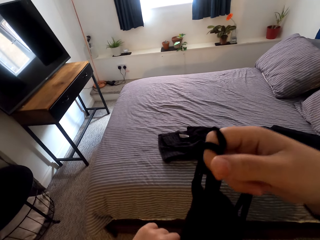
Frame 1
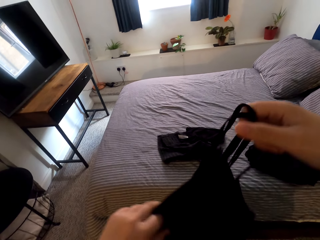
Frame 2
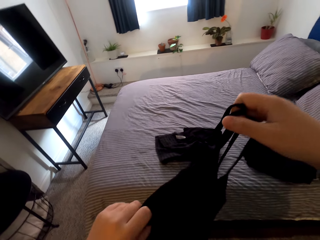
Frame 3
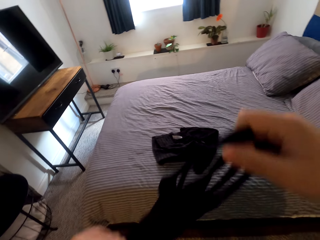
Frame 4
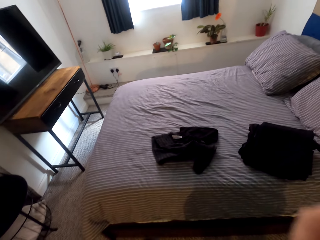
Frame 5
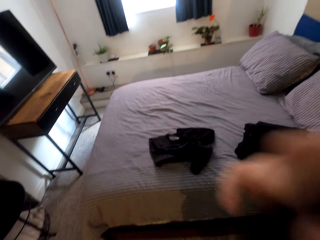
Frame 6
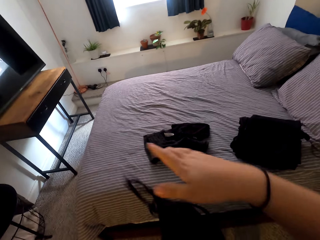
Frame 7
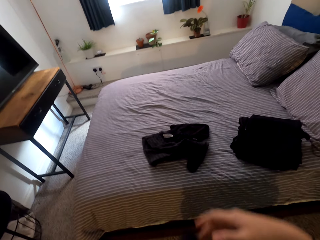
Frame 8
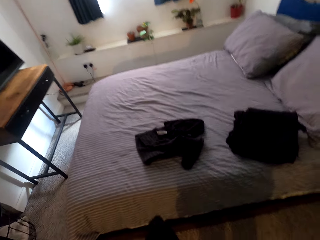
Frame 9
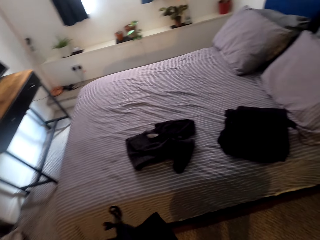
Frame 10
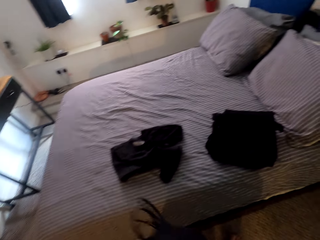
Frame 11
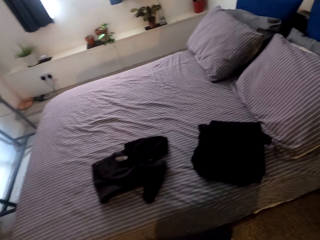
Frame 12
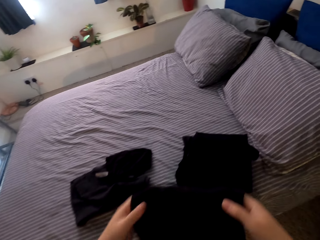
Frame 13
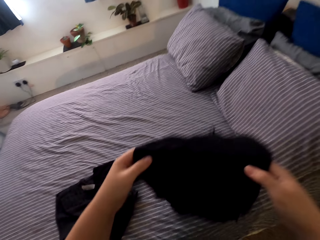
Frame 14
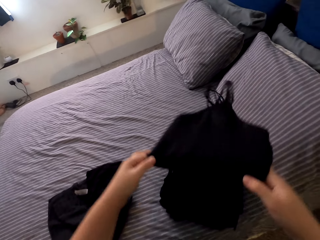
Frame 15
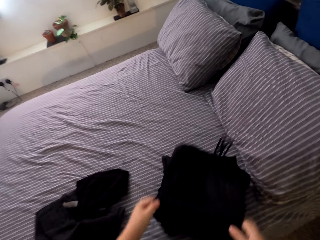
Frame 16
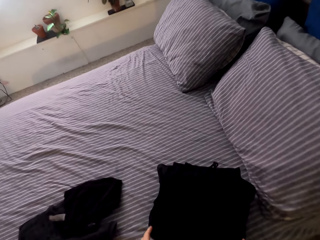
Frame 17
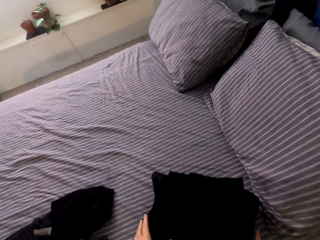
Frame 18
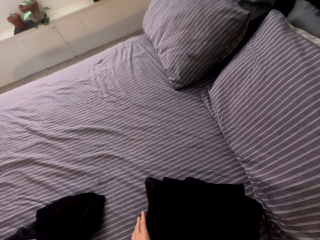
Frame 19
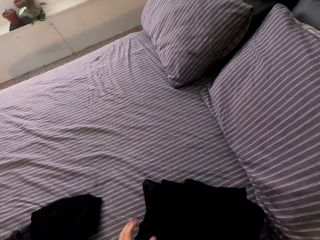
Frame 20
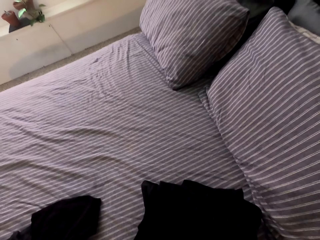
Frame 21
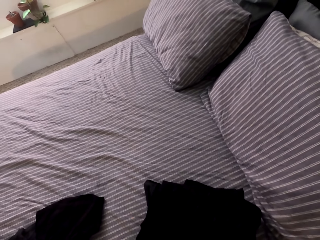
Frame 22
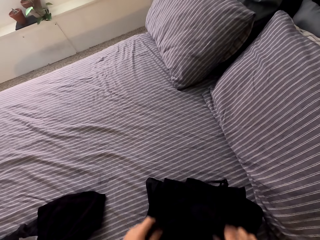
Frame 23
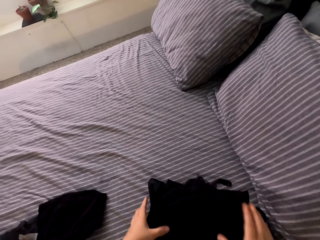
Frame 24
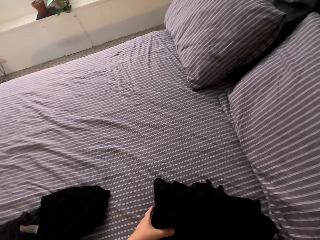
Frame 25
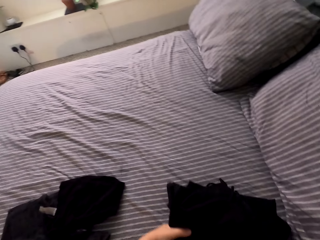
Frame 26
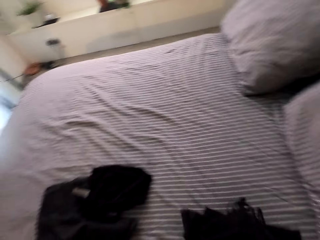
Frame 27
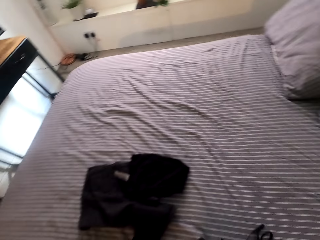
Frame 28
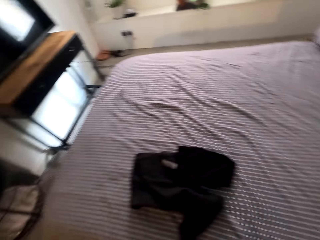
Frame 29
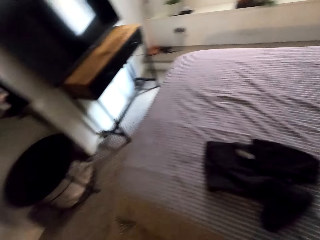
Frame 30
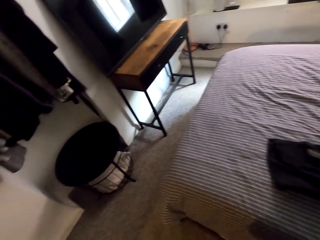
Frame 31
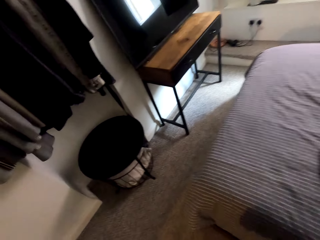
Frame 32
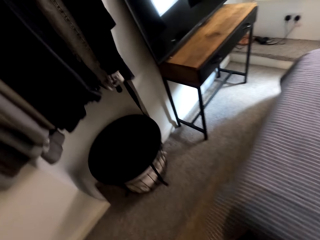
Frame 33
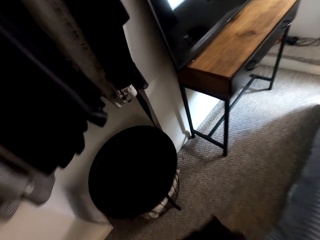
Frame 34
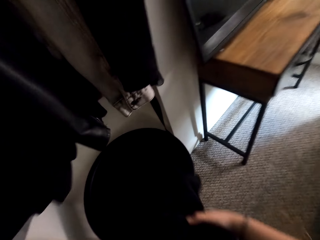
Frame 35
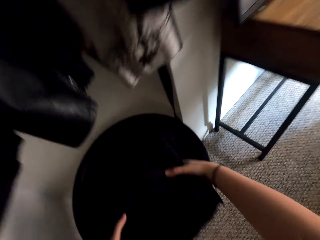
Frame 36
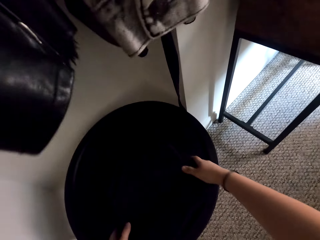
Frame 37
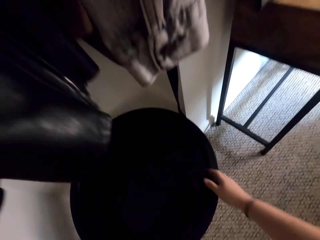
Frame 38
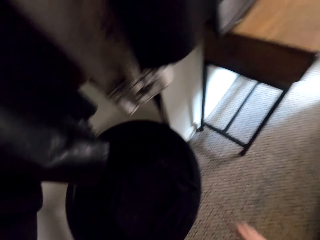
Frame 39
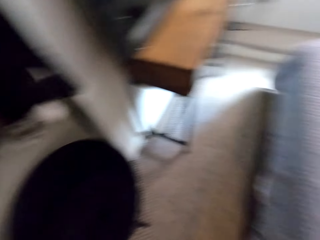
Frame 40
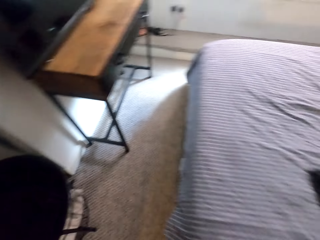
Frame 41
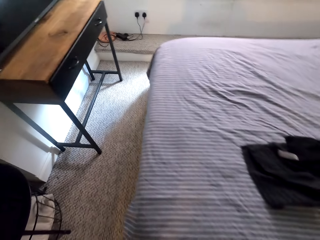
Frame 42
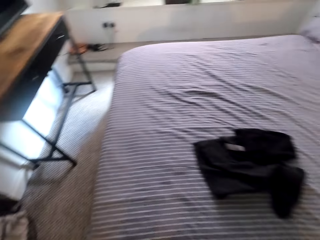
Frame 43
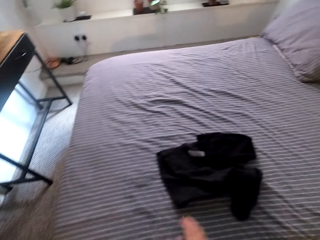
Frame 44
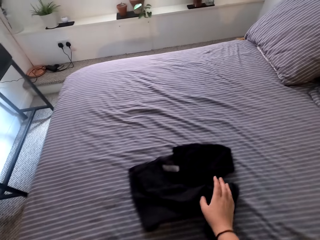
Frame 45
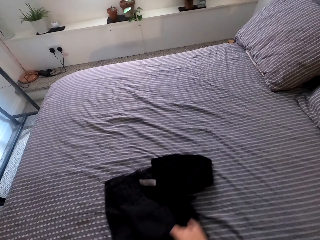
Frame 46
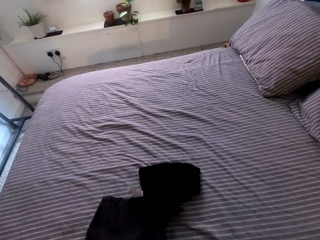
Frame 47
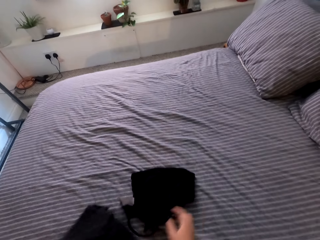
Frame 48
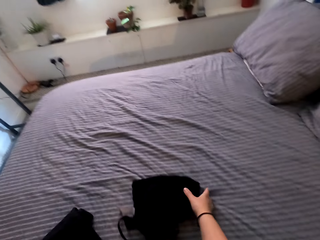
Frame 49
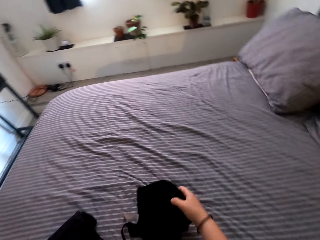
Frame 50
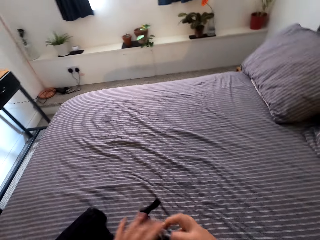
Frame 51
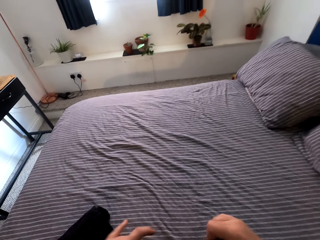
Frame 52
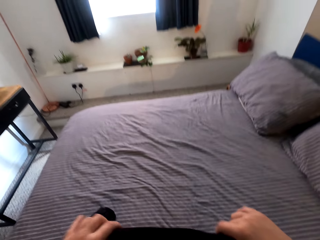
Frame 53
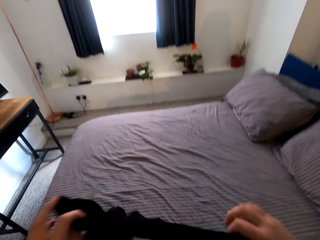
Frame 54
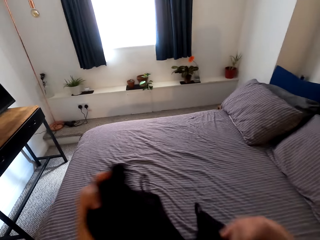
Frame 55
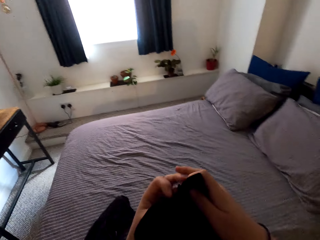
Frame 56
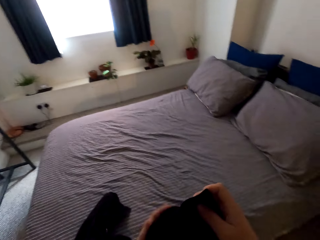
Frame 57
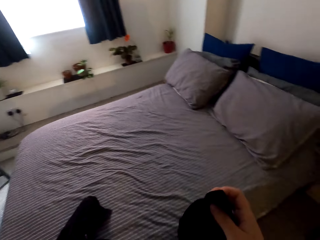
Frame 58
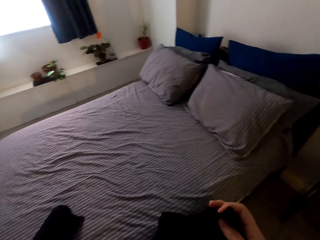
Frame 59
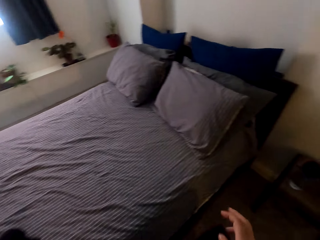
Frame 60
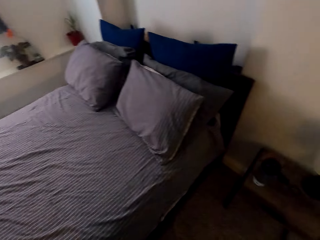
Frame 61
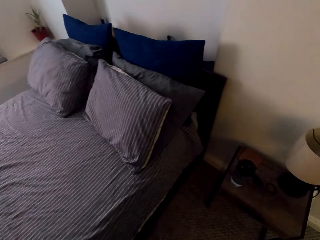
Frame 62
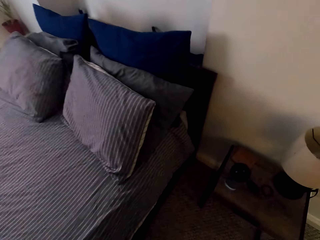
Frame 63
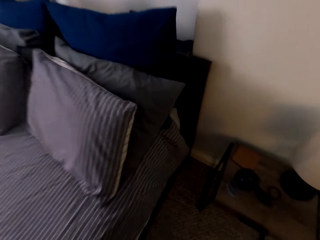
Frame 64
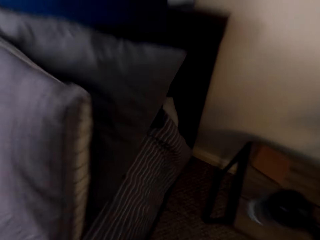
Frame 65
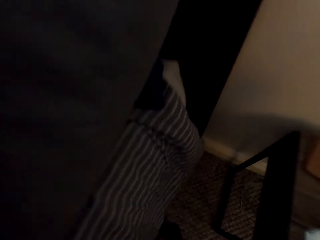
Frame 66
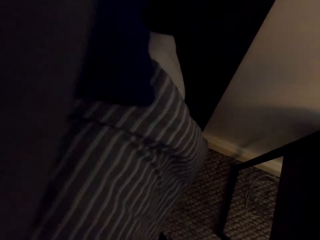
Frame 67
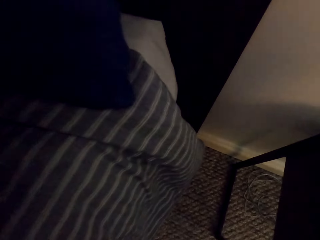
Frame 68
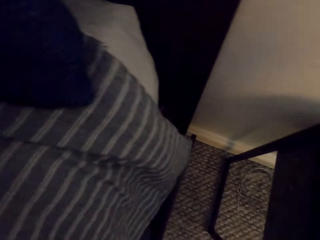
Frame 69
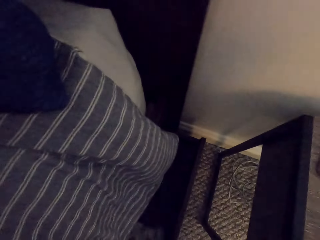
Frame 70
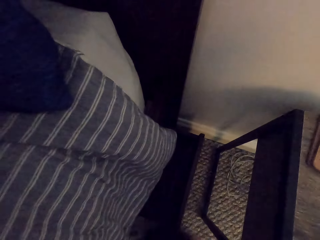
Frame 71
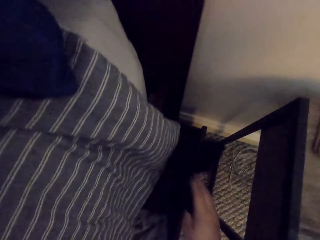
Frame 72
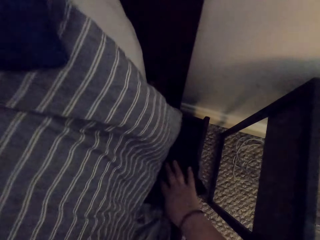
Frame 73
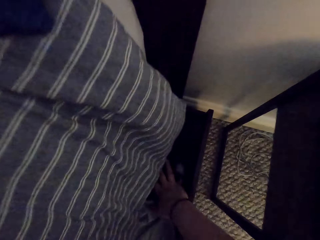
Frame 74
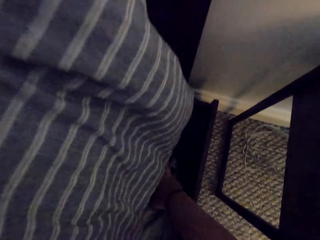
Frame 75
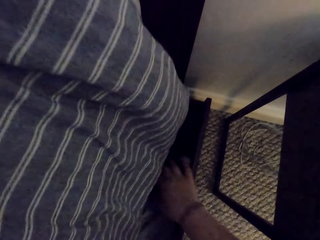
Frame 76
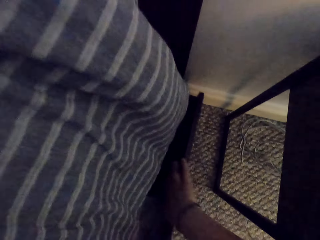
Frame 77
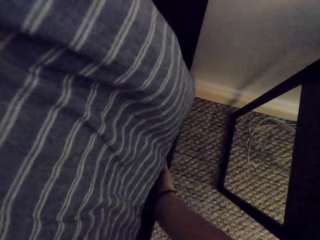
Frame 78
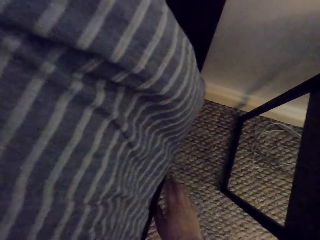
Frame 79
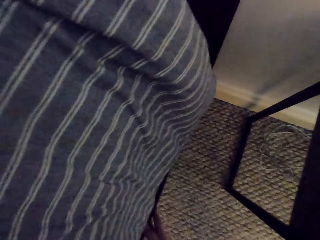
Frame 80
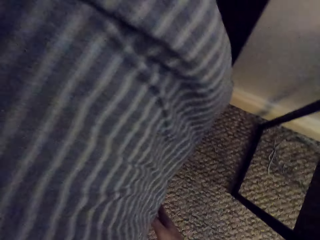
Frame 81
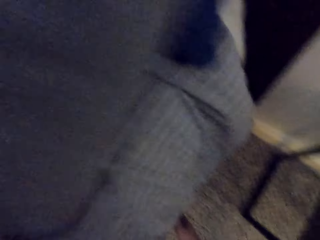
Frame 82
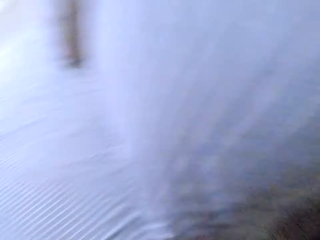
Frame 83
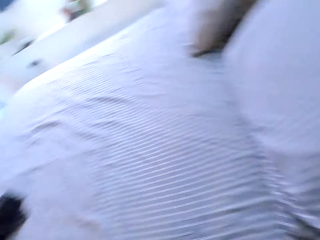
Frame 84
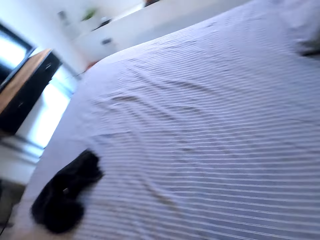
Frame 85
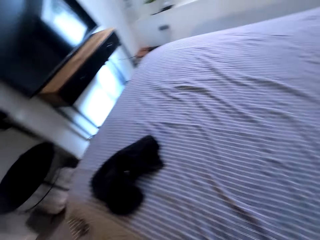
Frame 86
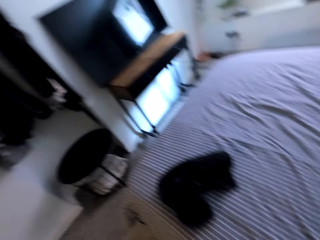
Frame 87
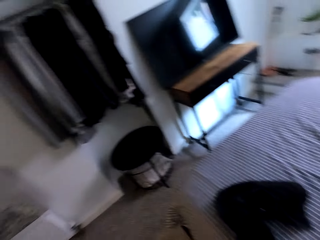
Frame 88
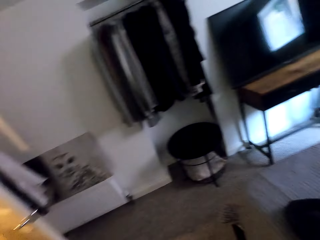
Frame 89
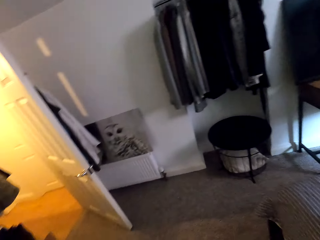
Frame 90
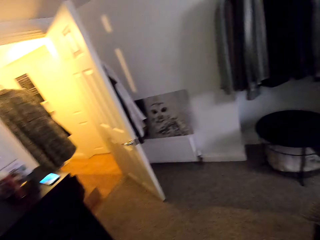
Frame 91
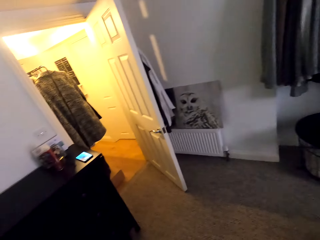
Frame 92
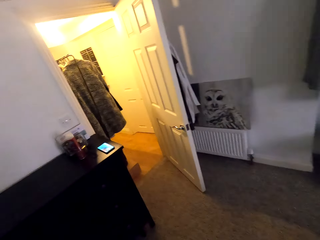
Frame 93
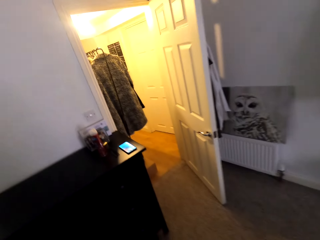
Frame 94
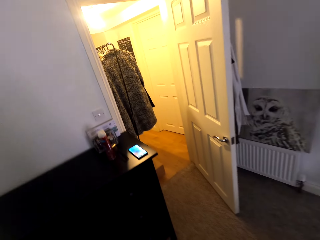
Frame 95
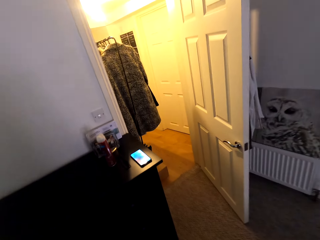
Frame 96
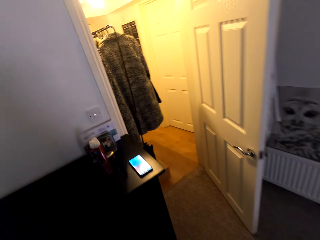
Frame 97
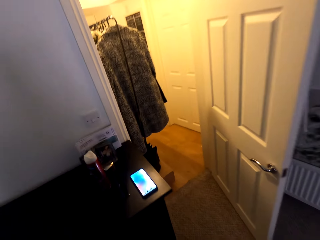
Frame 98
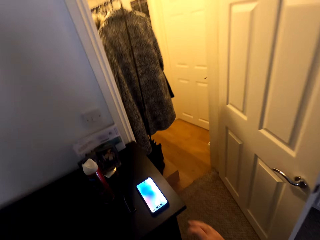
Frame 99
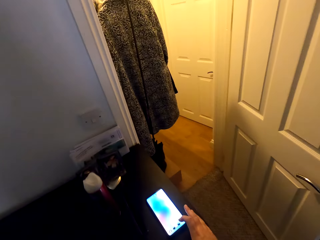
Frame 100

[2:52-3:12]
The camera wearer picks the clothes. They walk around the room. They put the clothes on a stool. They walk around the room. They pick a cloth. They pick a cloth again. They fold the cloth. They walk around the room. They open a drawer. They put the cloth in the drawer. They close the drawer. They walk around the room. They look around.
